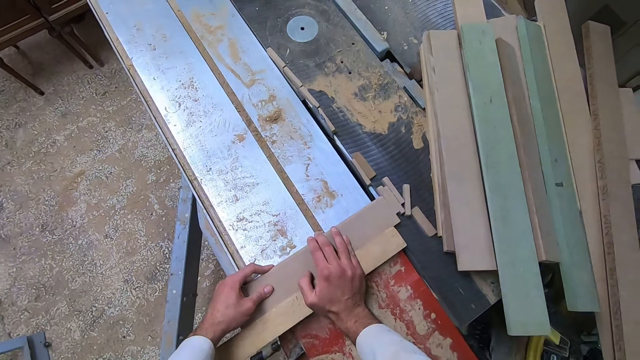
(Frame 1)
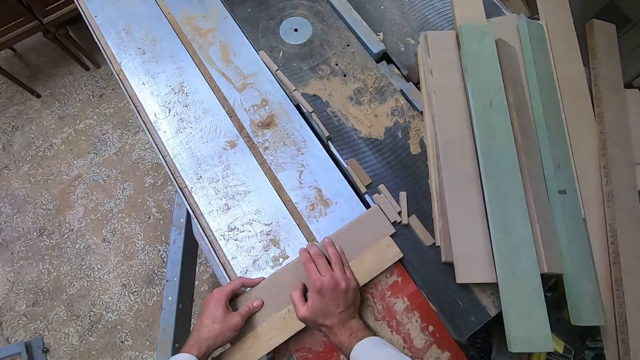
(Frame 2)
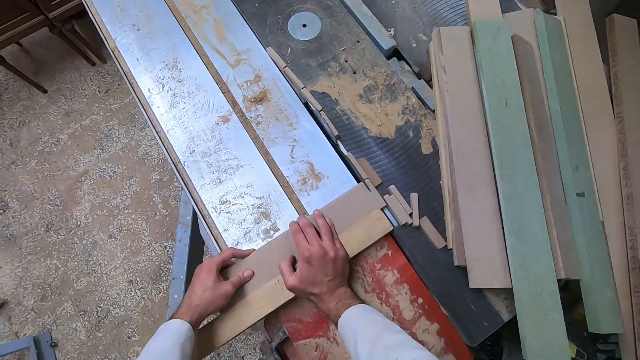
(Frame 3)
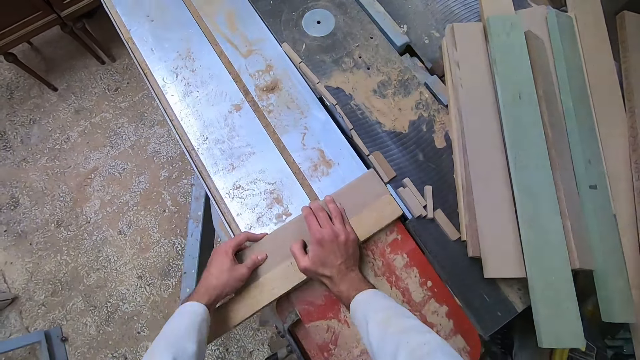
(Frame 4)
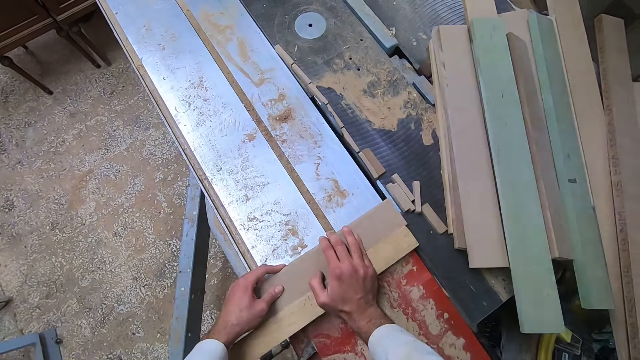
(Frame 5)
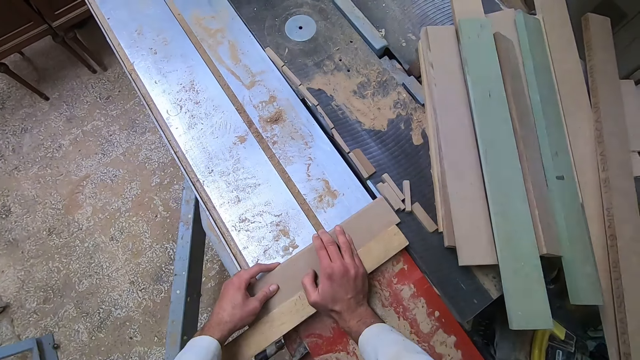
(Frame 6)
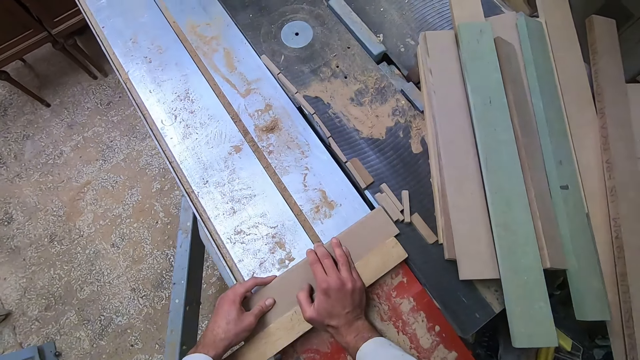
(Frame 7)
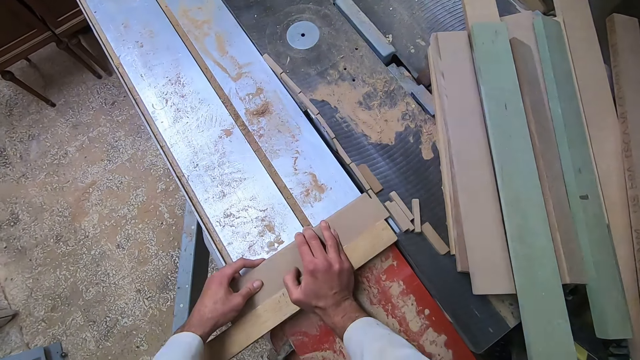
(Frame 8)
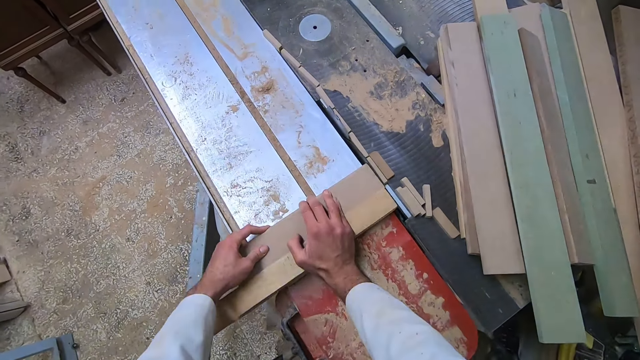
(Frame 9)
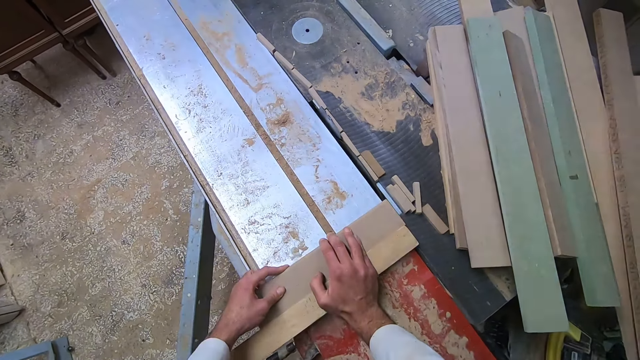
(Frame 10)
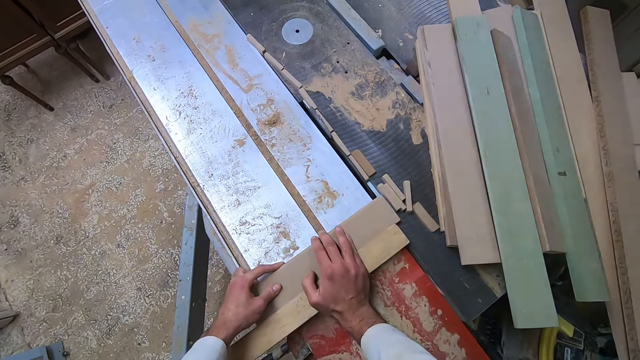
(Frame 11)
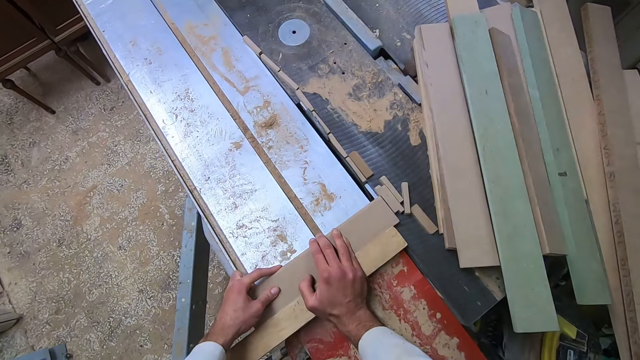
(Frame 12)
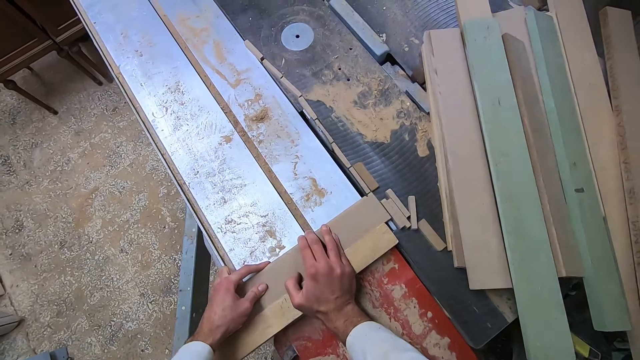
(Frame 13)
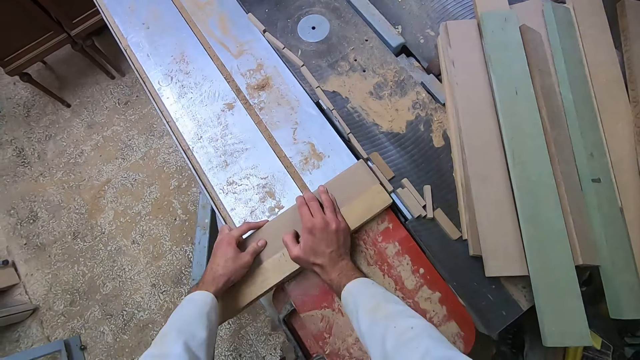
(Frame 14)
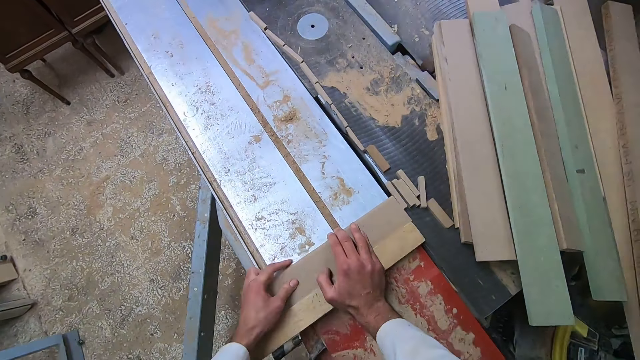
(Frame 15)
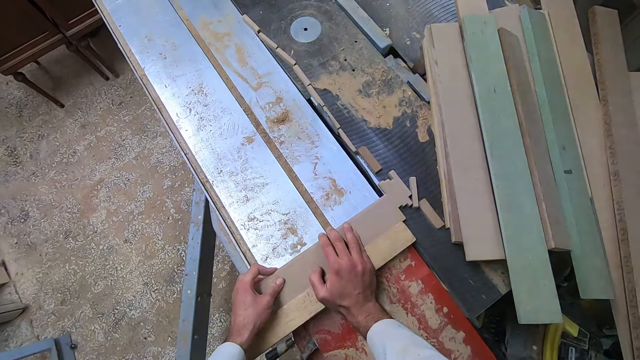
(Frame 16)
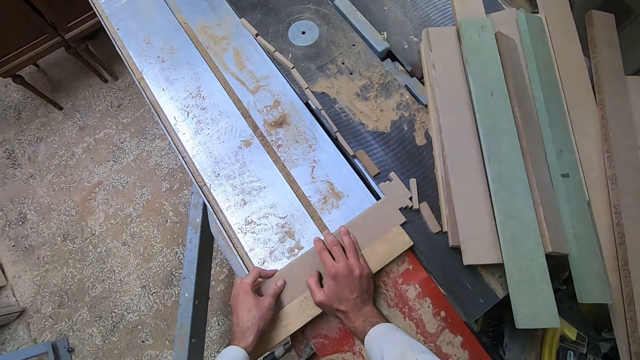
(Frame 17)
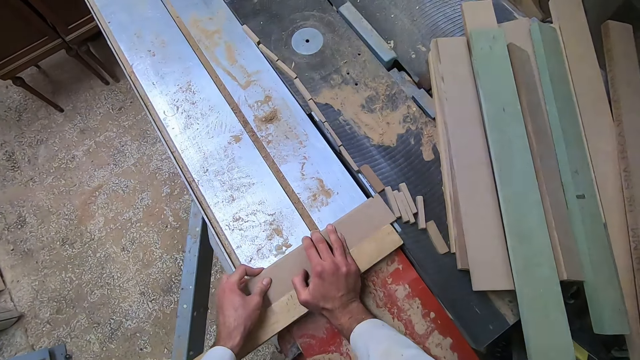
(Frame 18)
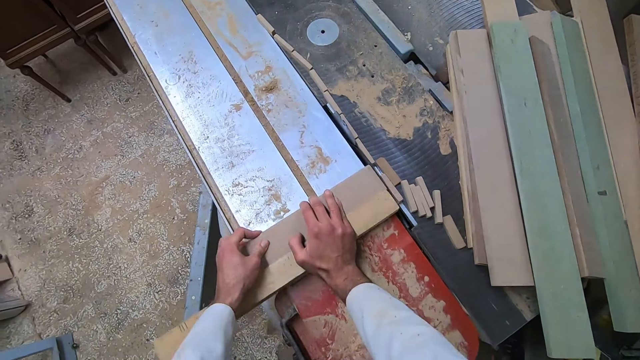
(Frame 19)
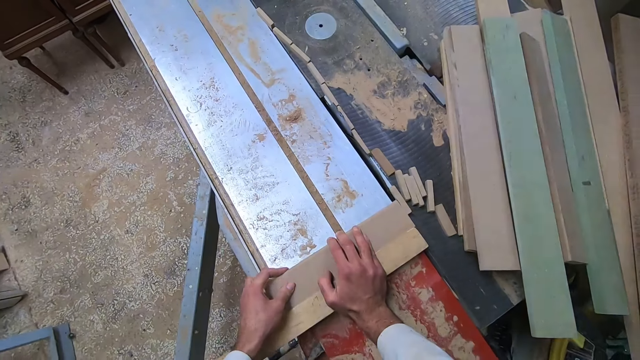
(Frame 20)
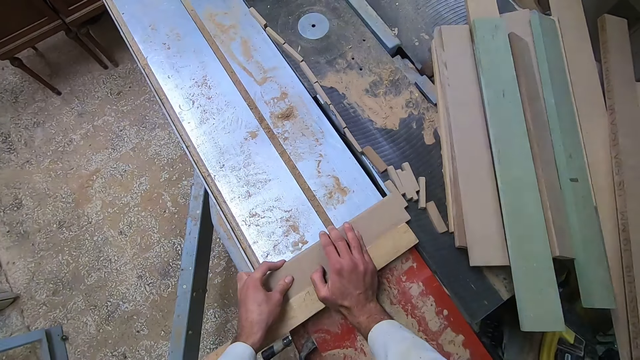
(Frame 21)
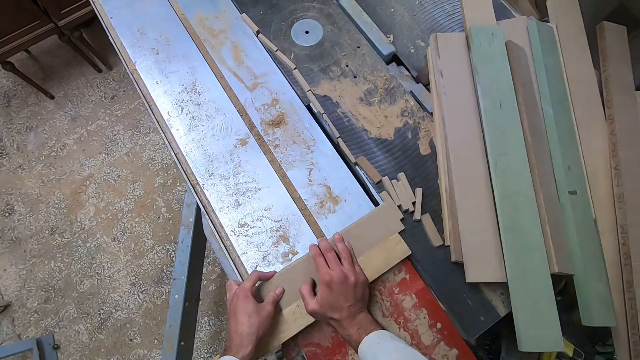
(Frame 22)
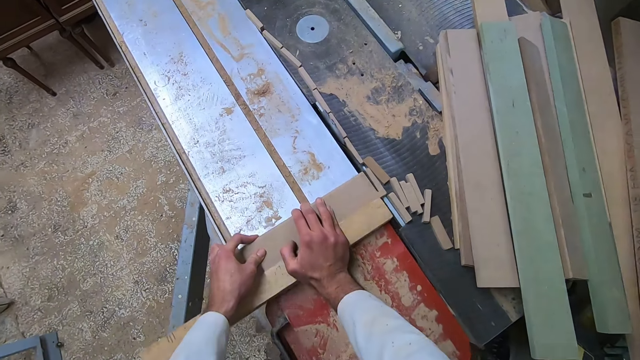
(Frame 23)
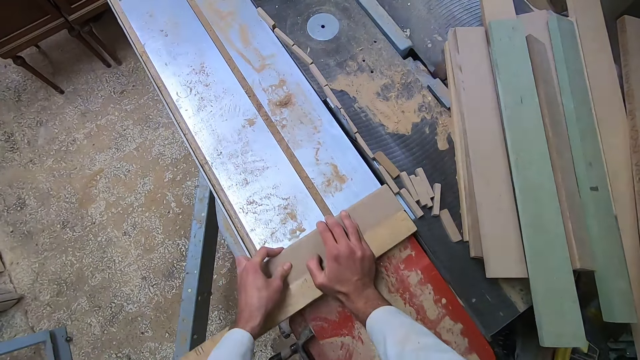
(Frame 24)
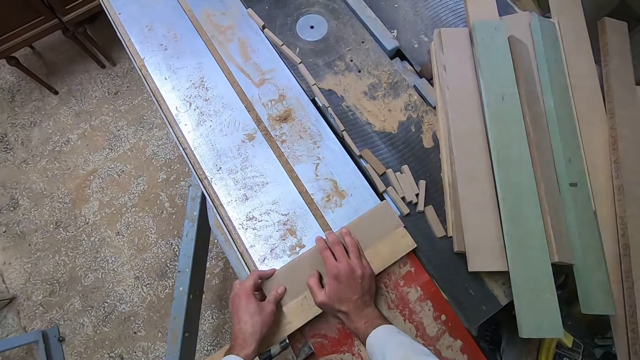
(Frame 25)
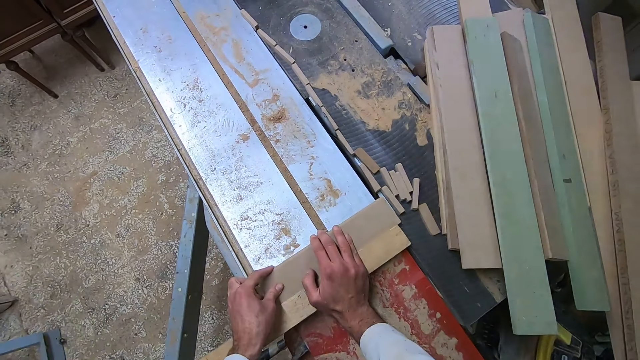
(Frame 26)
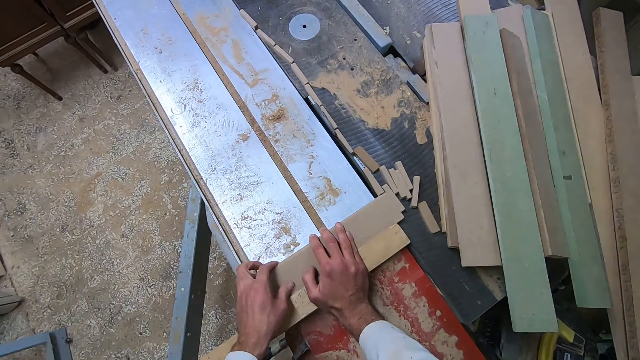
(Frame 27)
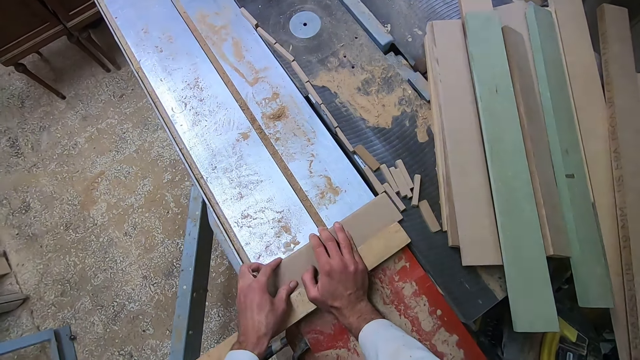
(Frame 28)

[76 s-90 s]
The camera wearer adjusts the wood on the slider. They operate a wood cutter machine, cut off a piece of the wood with the saw, and adjust the wood on the slider. They cut off a piece of the wood with the saw, operate the wood cutter machine, and adjust the wood on the slider. They cut off a piece of the wood with the saw, operate the wood cutter machine, and adjust the wood on the slider. They cut off a piece of the wood with the saw, operate the wood cutter machine, and adjust the wood on the slider. They cut off a piece of the wood with the saw, operate the wood cutter machine, and adjust the wood on the slider.

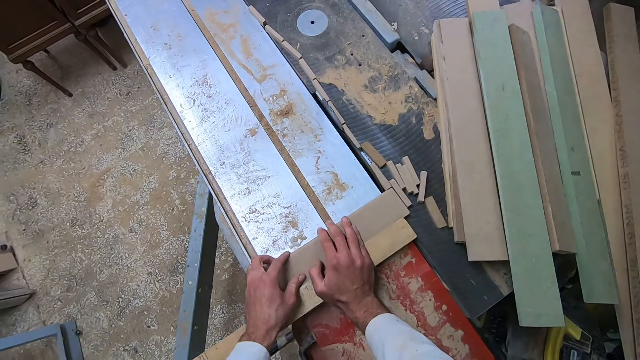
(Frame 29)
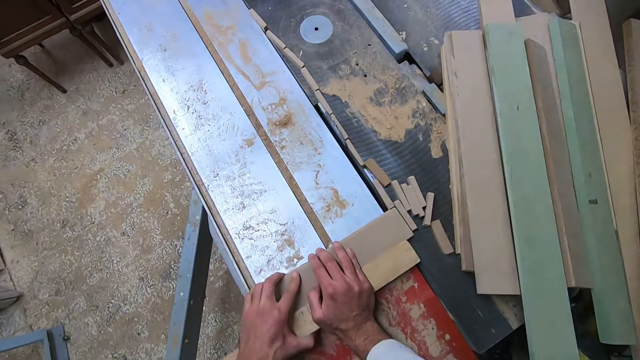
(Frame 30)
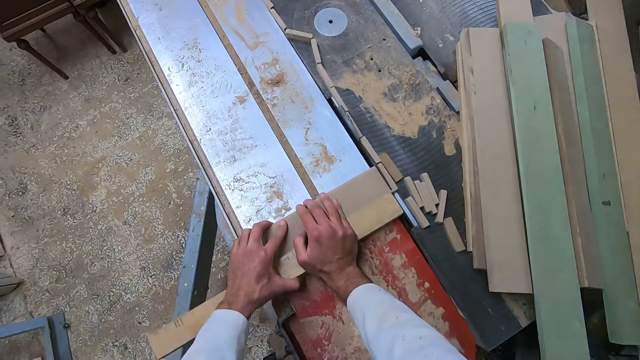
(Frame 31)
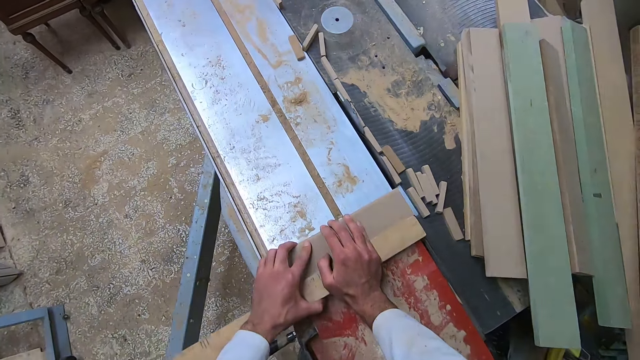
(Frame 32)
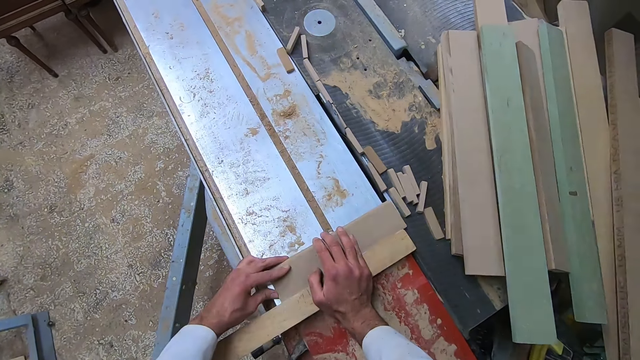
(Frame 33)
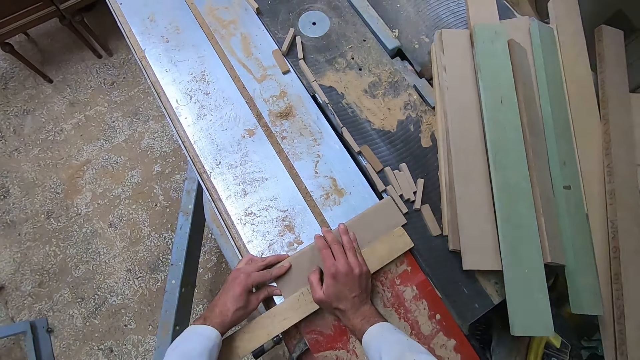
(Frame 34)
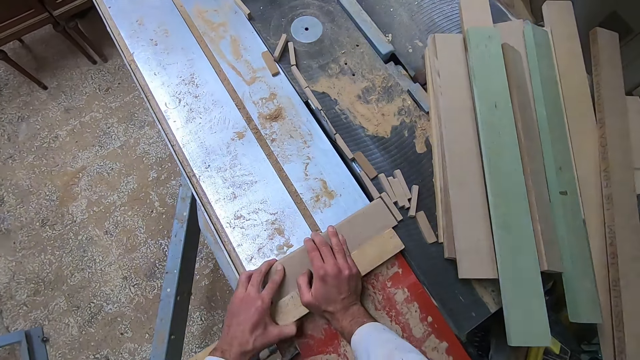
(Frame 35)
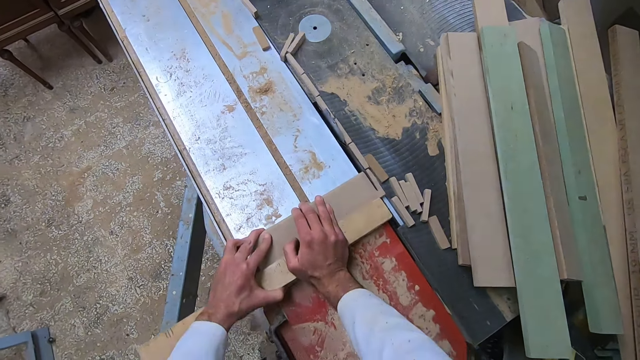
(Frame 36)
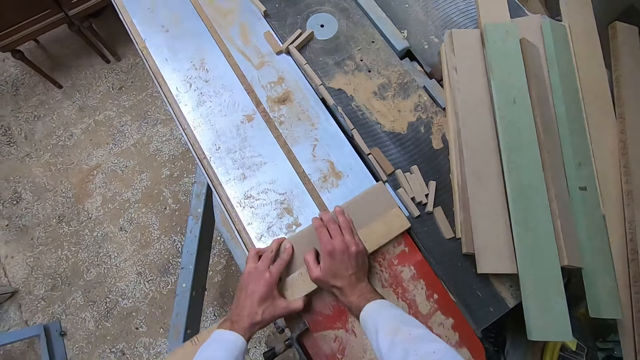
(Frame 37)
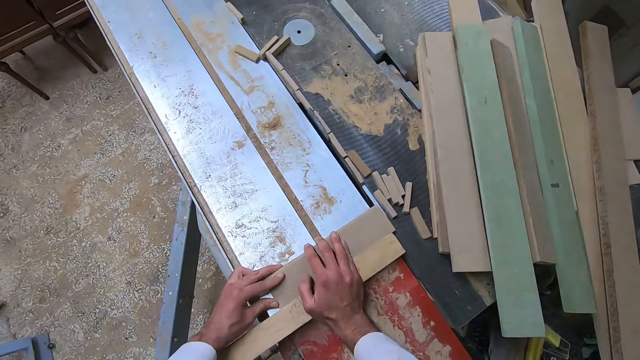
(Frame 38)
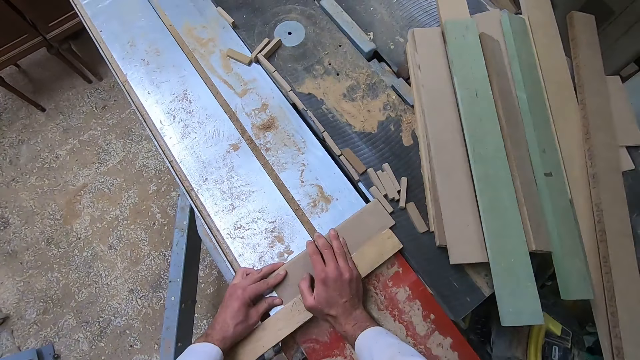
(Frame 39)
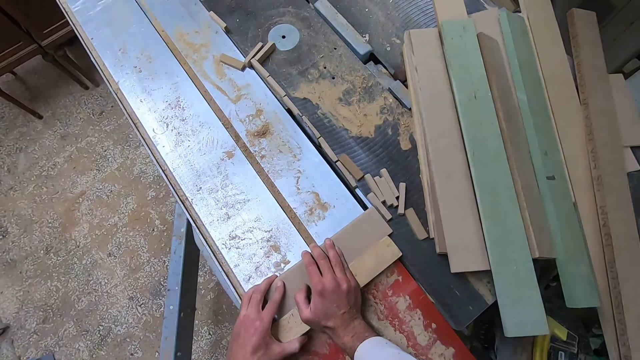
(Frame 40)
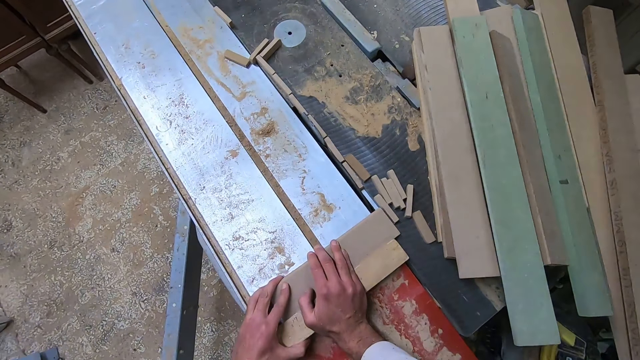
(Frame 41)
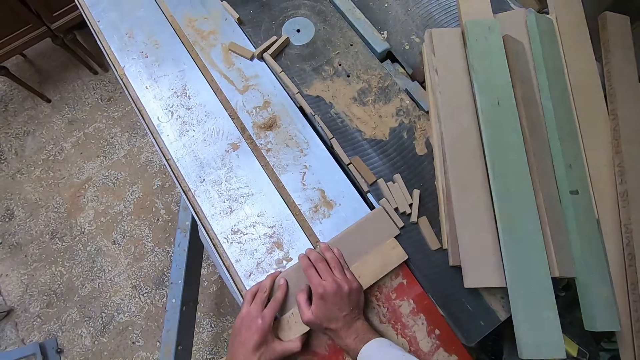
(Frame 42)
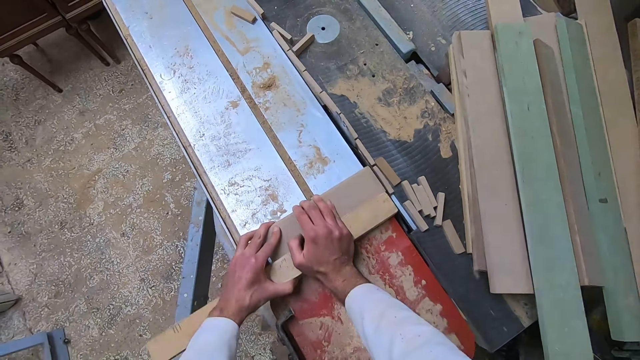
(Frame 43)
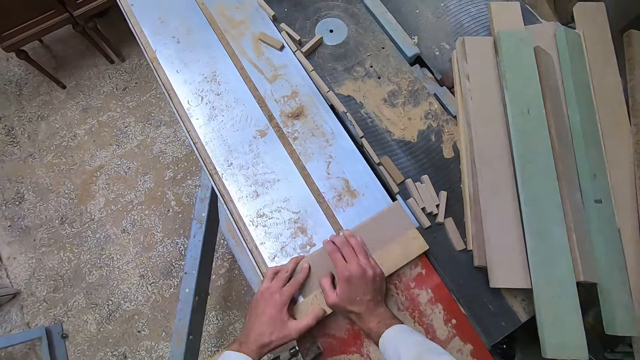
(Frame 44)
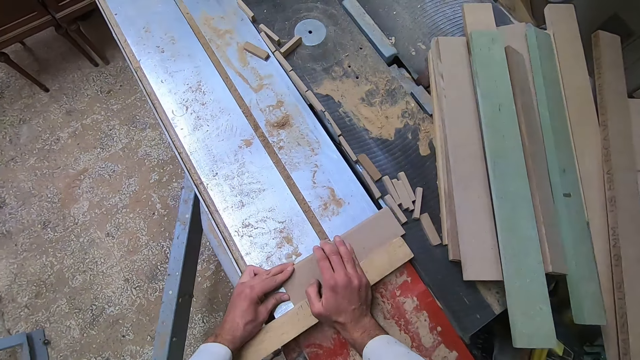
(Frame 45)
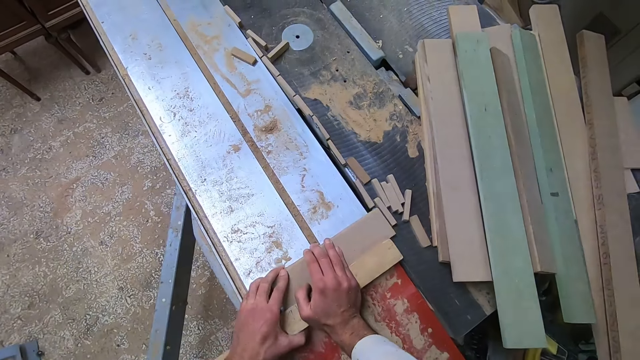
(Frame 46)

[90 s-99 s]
The camera wearer cuts off a piece of the wood with the saw. They operate a wood cutter machine and adjust the wood on the slider. They operate the wood cutter machine, cut off a piece of the wood with the saw, and adjust the wood on the slider. They cut off a piece of the wood with the saw, operate the wood cutter machine, and adjust the wood on the slider.
